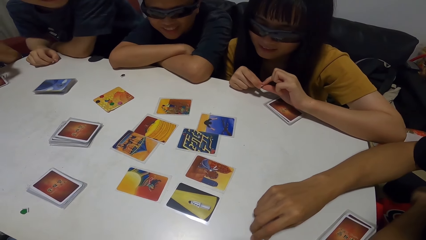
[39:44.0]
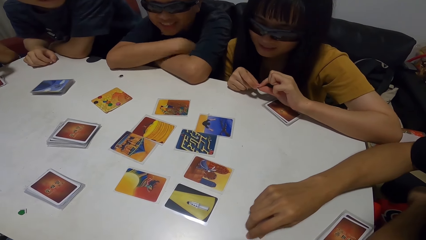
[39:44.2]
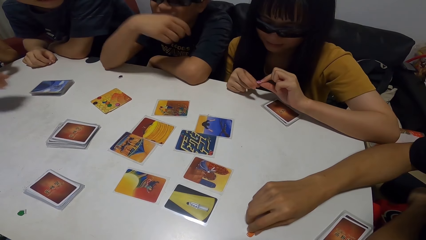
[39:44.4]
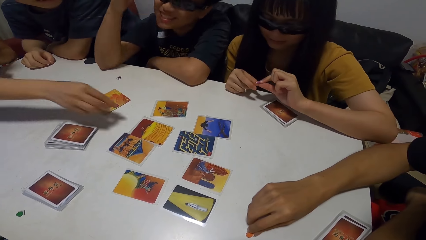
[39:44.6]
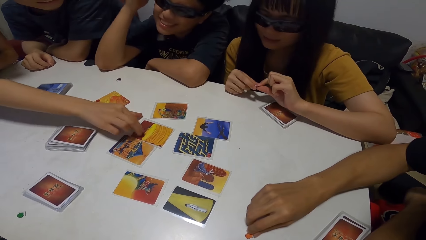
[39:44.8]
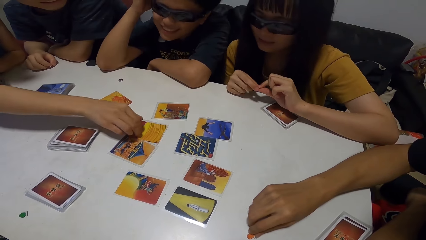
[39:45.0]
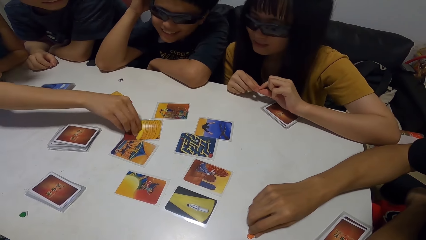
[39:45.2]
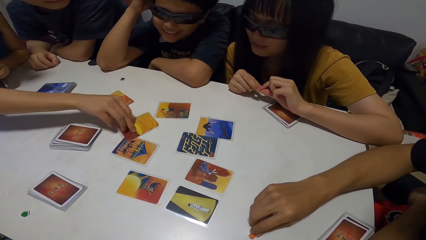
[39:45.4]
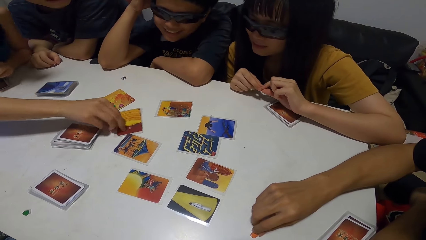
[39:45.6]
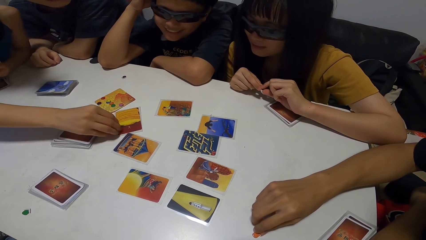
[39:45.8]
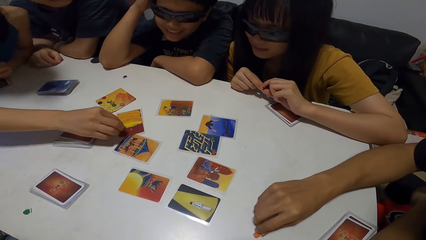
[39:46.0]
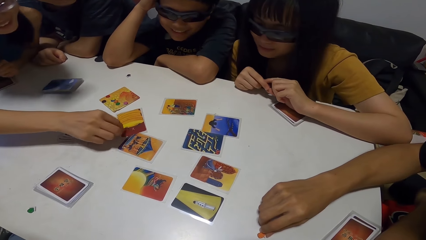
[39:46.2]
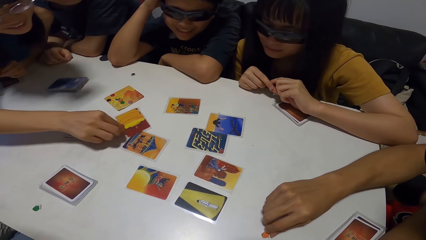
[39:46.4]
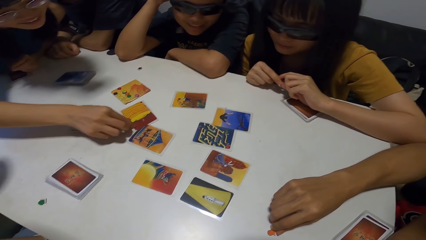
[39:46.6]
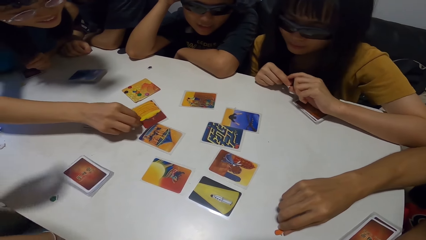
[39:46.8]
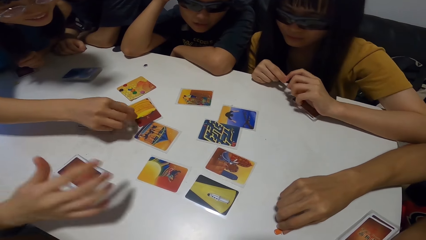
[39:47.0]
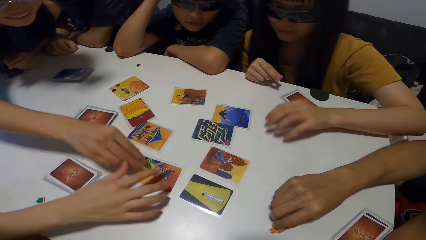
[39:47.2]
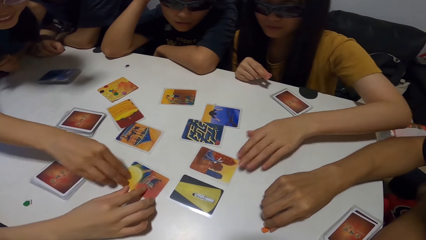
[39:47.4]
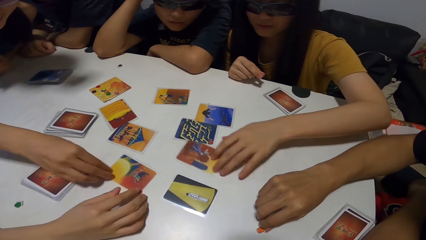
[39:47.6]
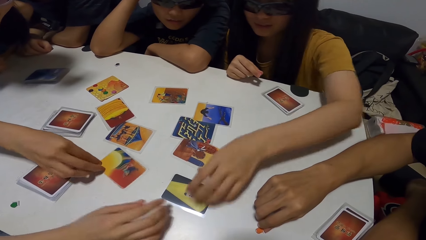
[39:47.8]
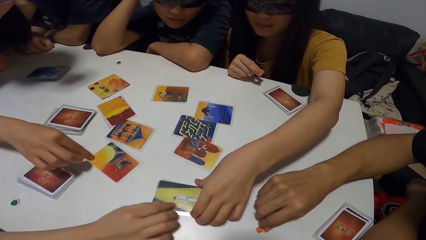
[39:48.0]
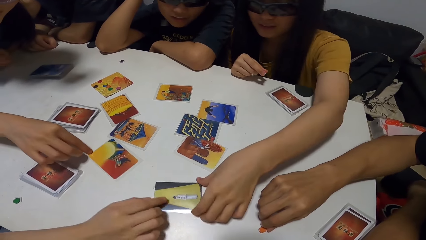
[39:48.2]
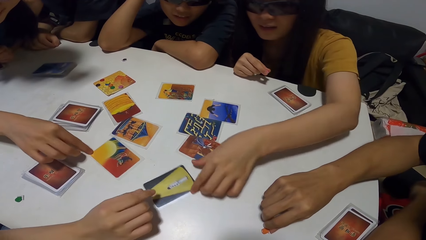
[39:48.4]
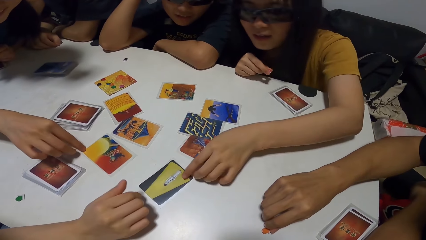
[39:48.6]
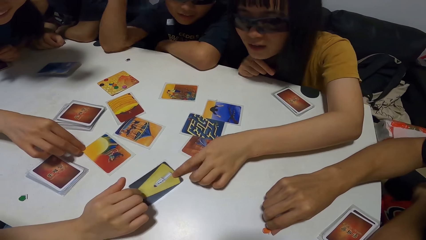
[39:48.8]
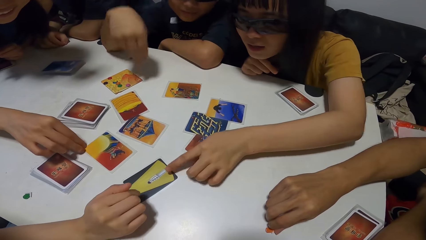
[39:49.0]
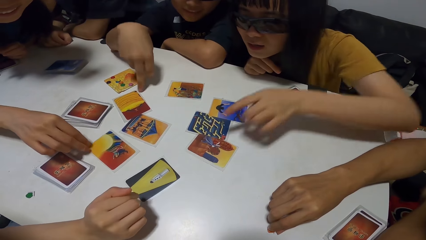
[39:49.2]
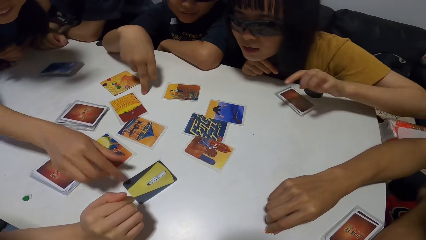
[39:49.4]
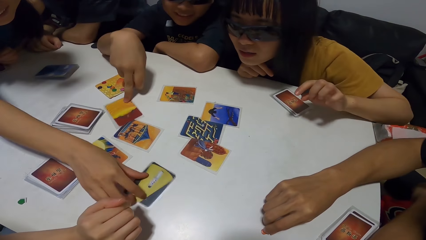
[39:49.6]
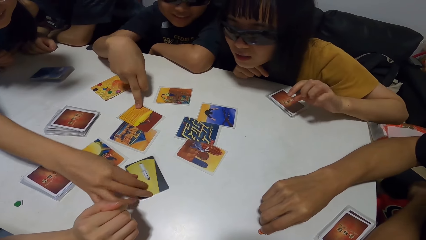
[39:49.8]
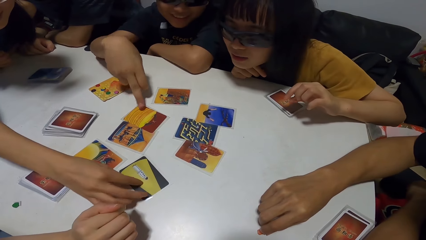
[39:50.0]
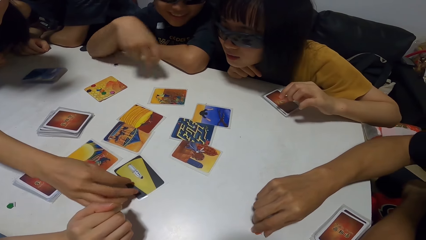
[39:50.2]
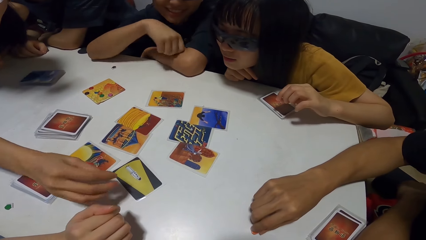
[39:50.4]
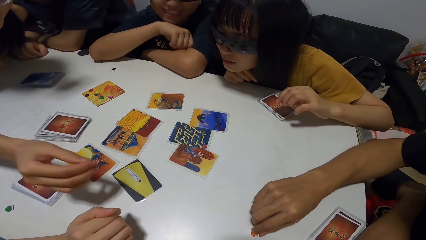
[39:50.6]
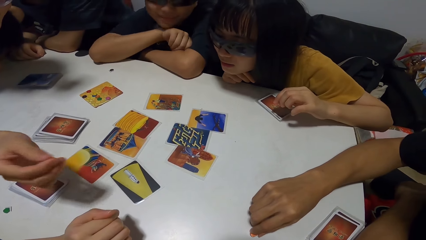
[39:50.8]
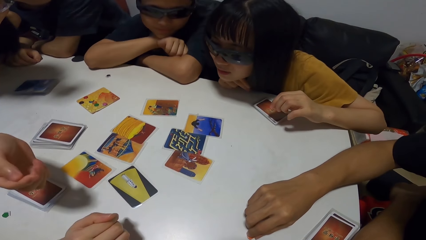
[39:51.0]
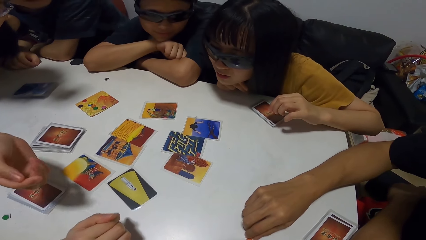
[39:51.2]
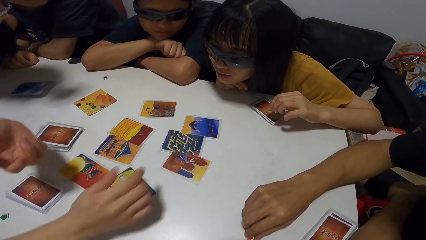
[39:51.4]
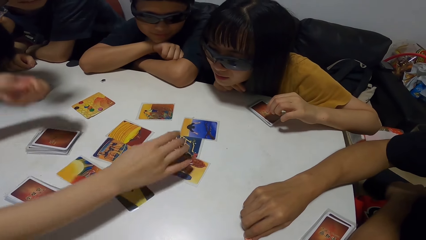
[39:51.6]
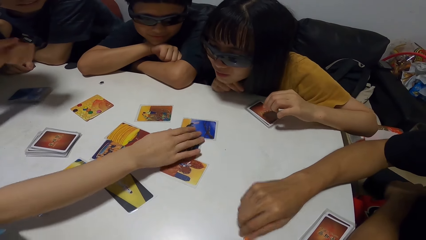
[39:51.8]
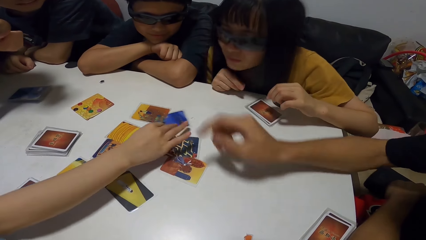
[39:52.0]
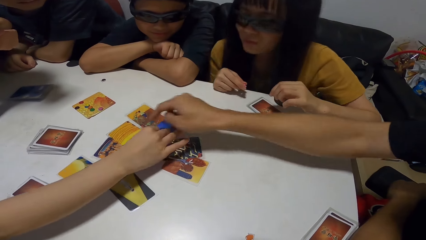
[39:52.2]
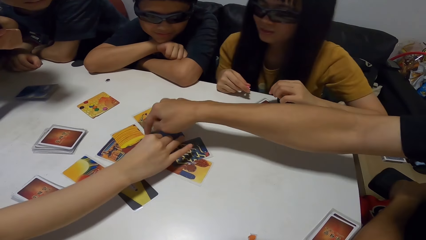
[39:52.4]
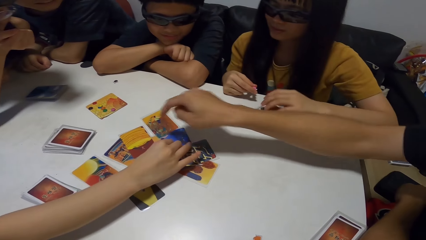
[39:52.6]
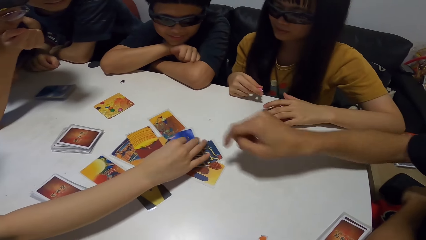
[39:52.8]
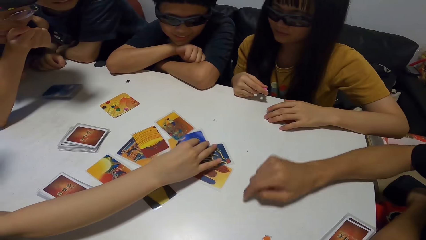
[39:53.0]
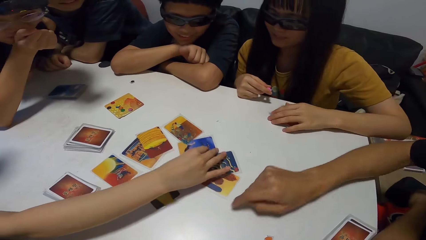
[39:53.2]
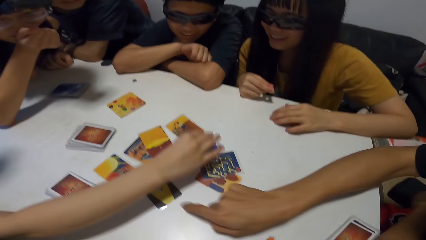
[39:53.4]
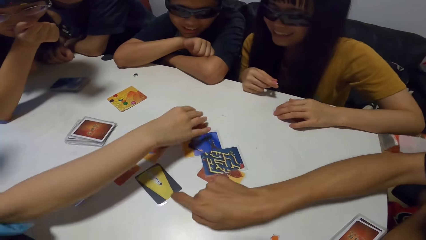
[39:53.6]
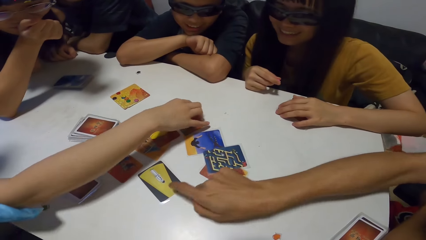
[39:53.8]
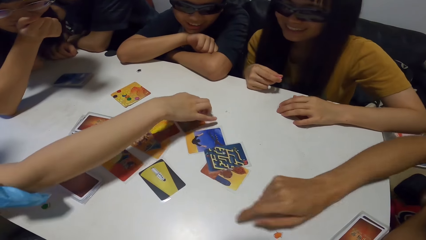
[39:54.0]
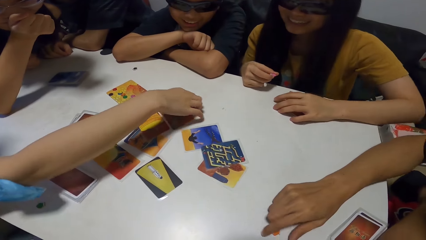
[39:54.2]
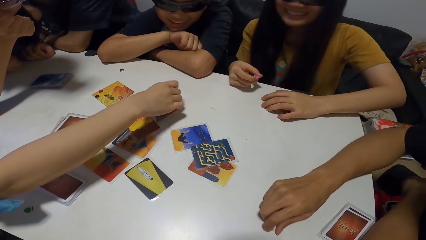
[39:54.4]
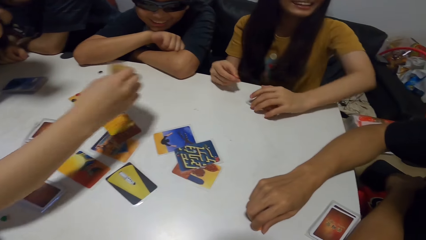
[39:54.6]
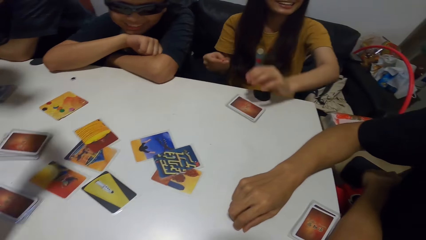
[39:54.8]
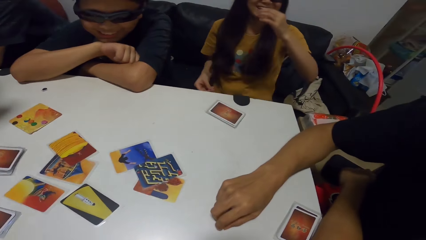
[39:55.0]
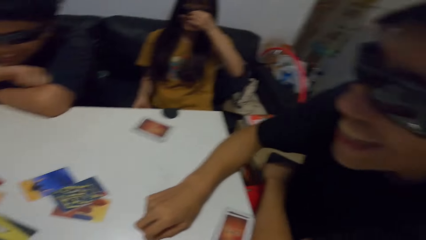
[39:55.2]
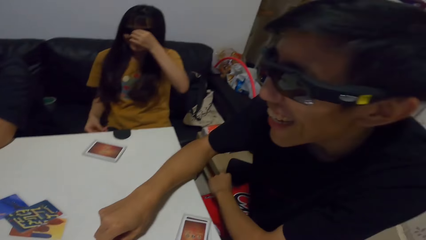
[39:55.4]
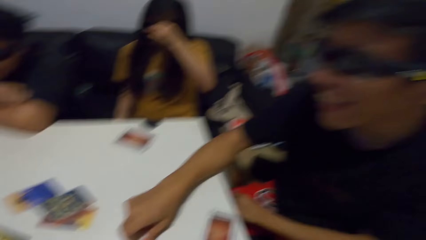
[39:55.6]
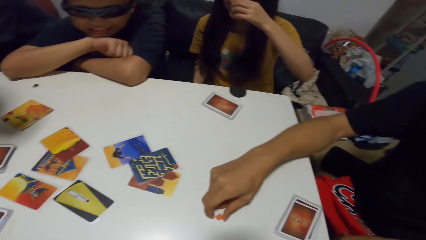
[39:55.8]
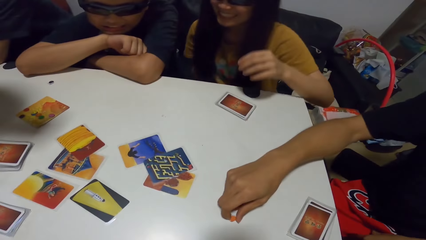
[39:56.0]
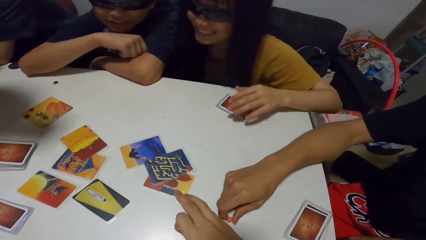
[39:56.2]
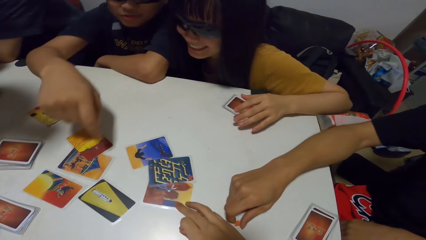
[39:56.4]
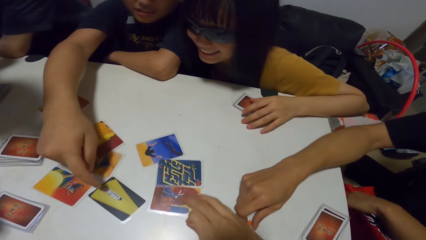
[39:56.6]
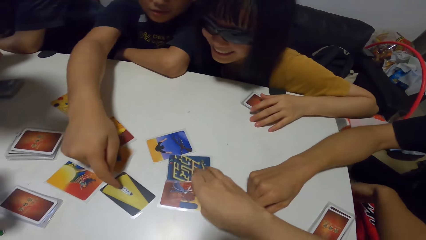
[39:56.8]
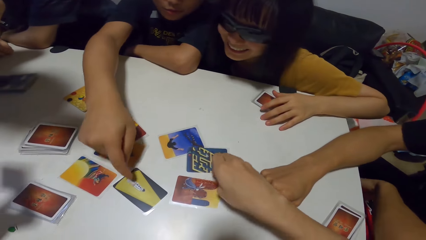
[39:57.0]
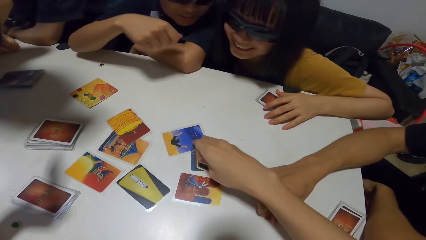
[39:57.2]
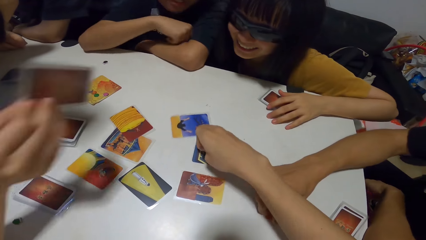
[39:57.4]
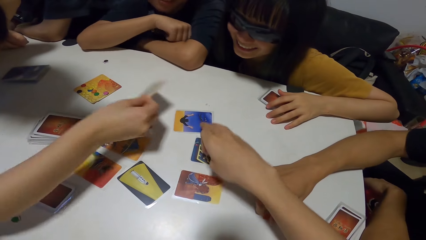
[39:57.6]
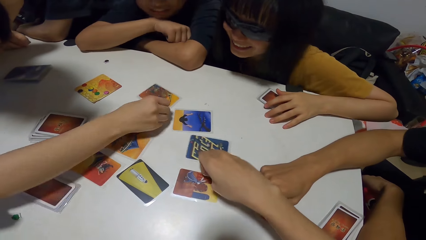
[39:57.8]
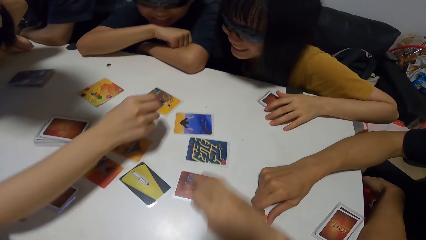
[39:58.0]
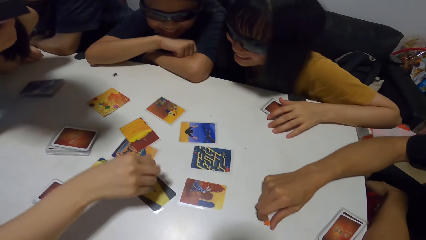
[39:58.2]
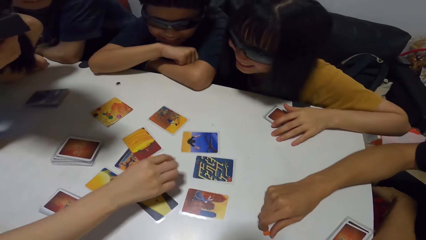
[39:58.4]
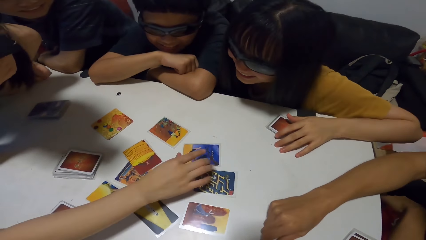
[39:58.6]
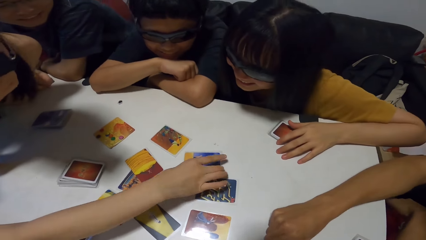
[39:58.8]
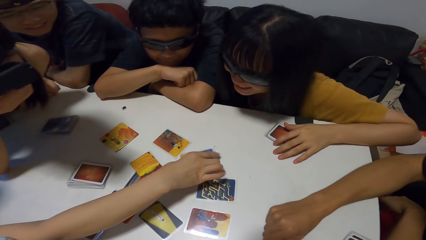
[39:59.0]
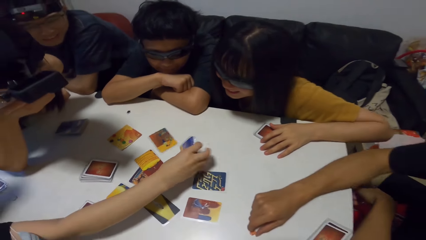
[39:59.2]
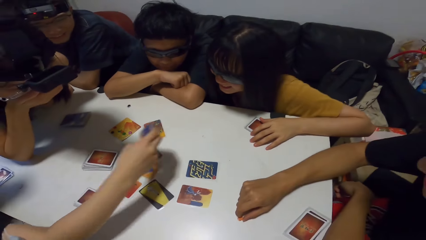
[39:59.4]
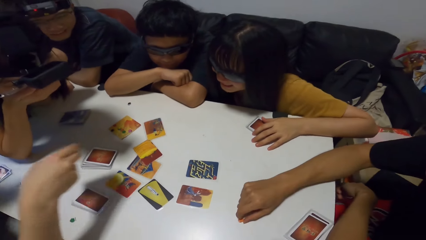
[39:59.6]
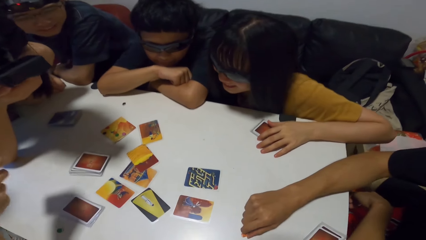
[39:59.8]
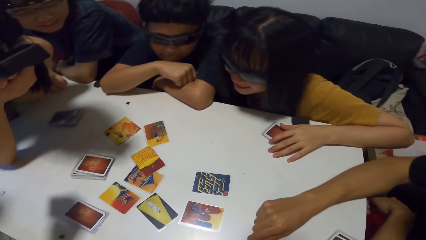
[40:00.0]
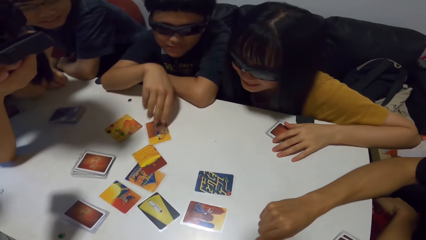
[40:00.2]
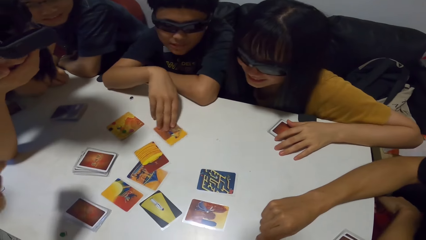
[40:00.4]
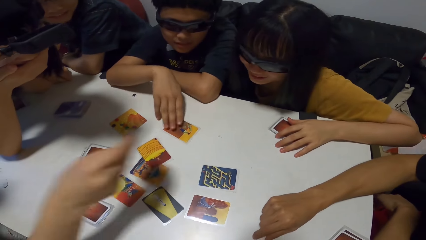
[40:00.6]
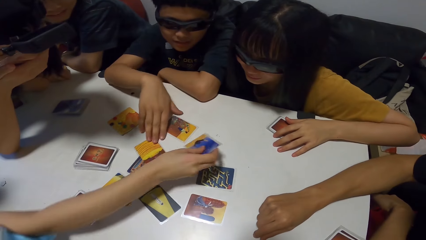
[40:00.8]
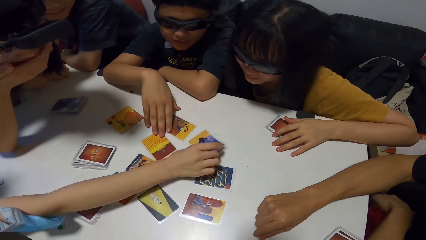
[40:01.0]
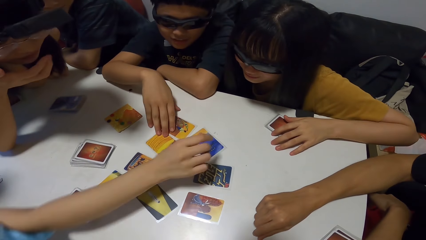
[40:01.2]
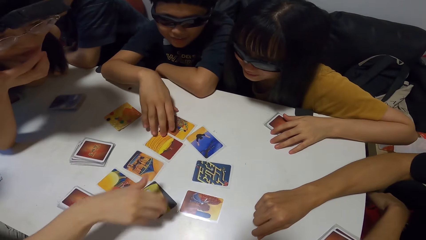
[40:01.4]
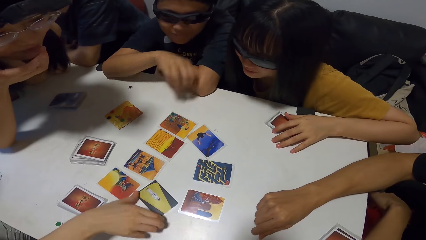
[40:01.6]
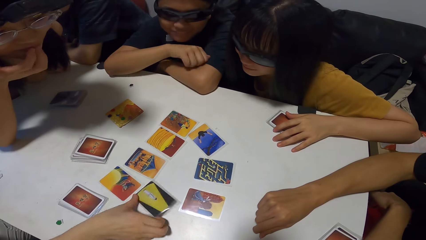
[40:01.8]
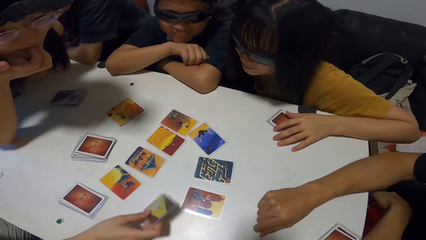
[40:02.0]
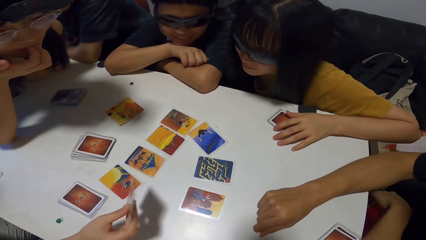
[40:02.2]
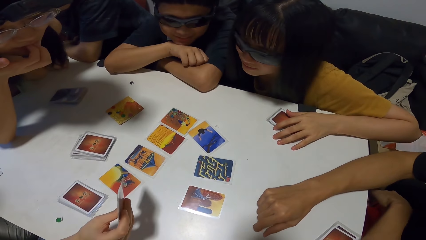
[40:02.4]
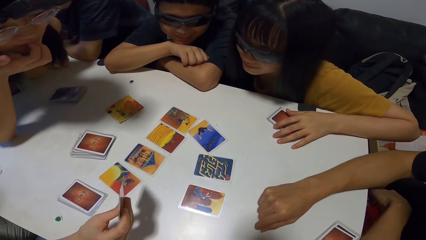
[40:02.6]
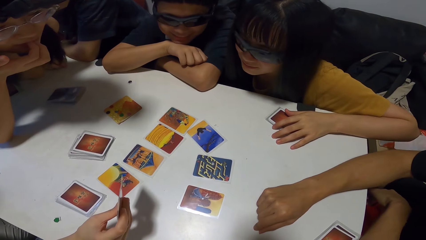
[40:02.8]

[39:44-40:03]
A man scratches his head with his right hand. A lady checks the card on the table. Another lady touches the card on the table. The first lady touches the card on the table. A third lady holds the card on the table. The man moves a card on the table. The first lady touches the card on the table. The second lady touches the card on the table. Another man points at the card on the table. The second lady pulls a card. The second man touches a card on the table. The second lady picks the card on the table. The third lady adjusts her glasses. The camera wearer arranges cards on the table. The first man points at the card on the table. The second lady drops the card on the table and picks up a card. The first man moves a card on the table. He moves a card on the table again. The second lady drops the card on the table and picks the card from the table.
